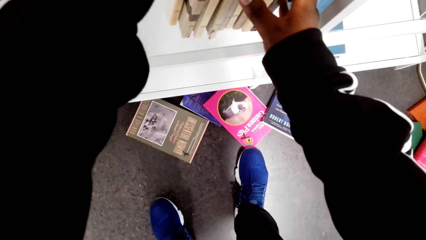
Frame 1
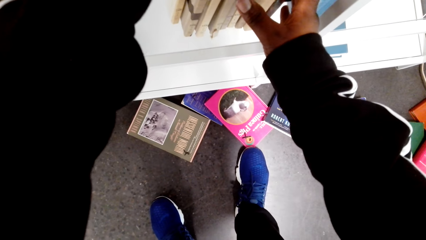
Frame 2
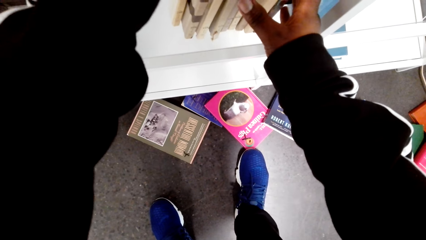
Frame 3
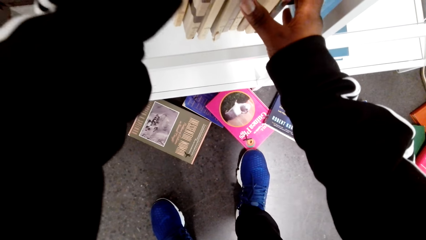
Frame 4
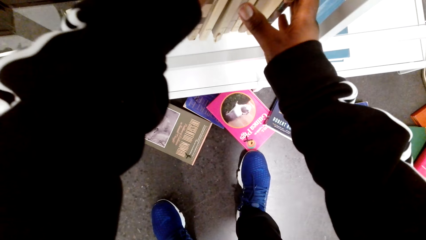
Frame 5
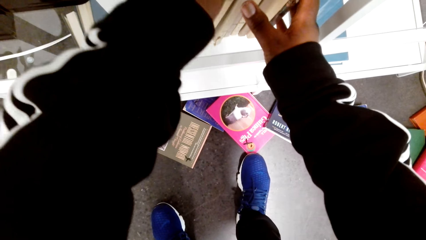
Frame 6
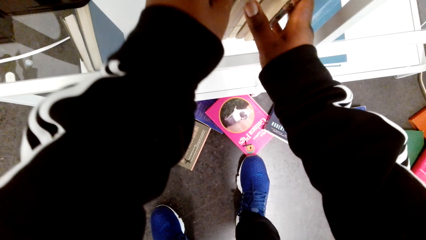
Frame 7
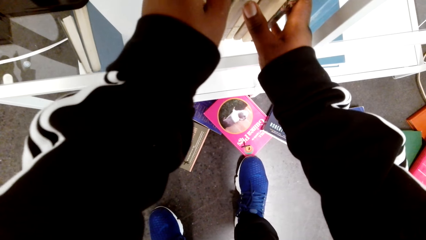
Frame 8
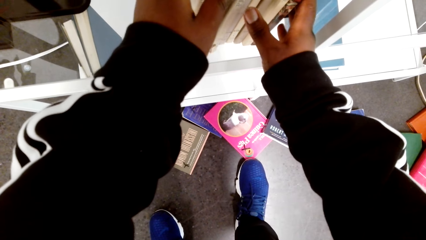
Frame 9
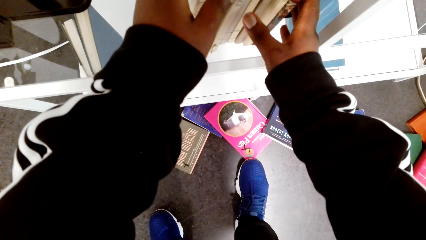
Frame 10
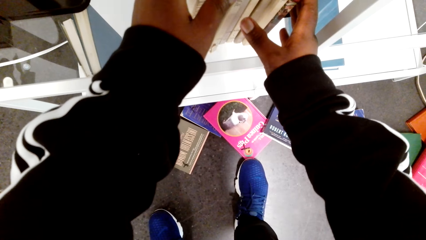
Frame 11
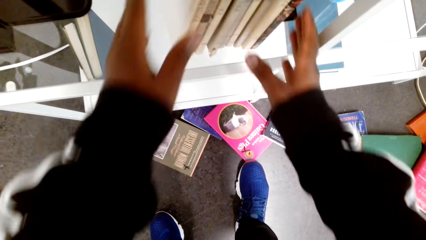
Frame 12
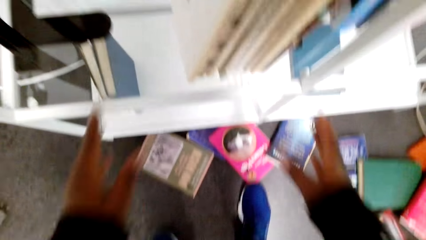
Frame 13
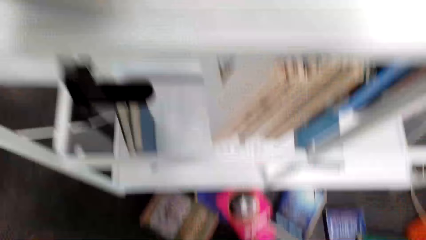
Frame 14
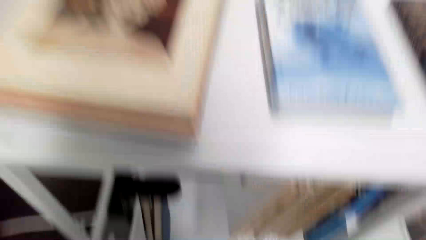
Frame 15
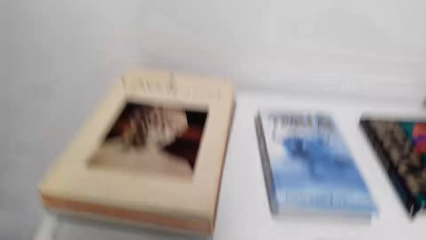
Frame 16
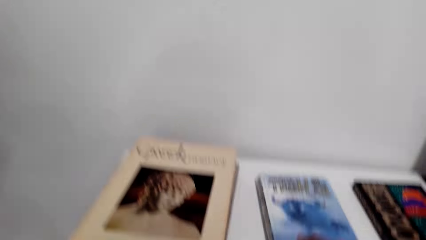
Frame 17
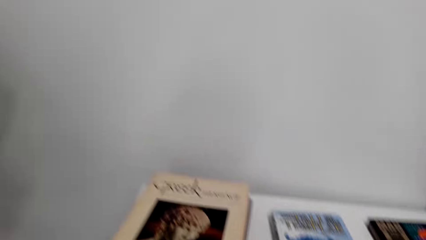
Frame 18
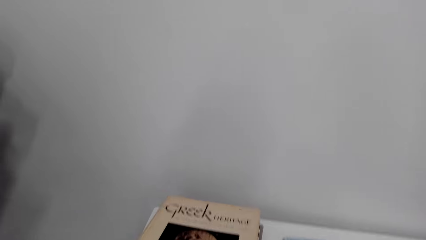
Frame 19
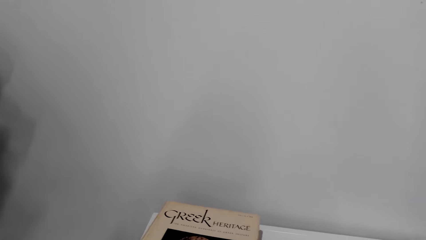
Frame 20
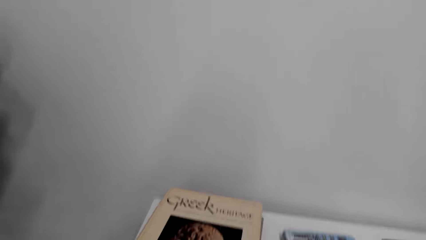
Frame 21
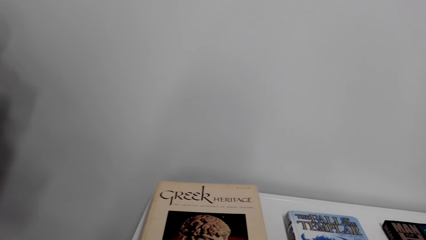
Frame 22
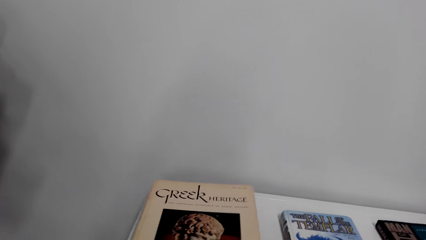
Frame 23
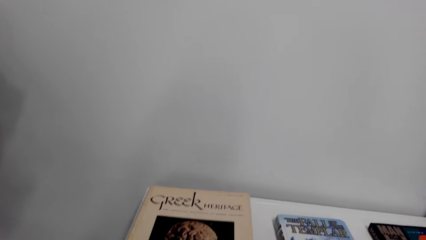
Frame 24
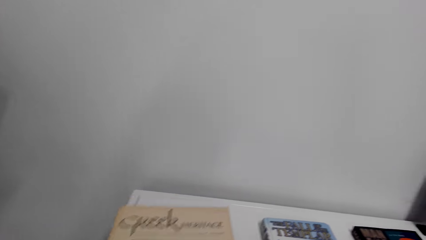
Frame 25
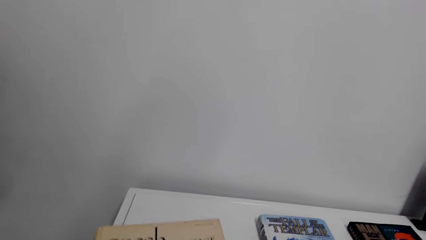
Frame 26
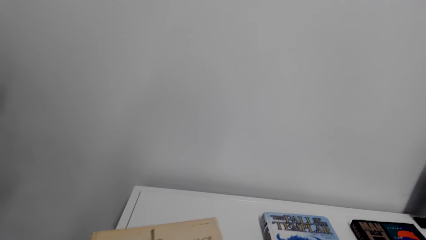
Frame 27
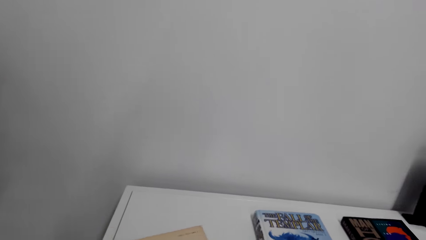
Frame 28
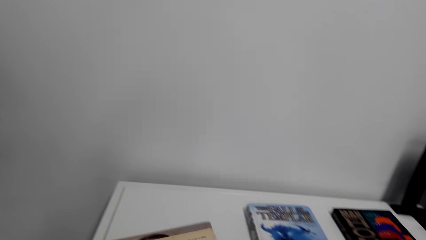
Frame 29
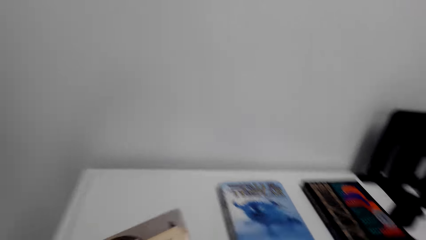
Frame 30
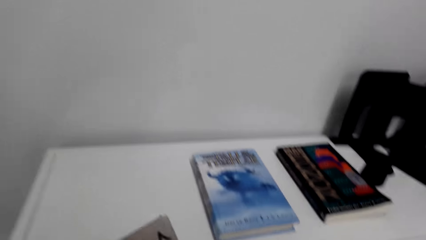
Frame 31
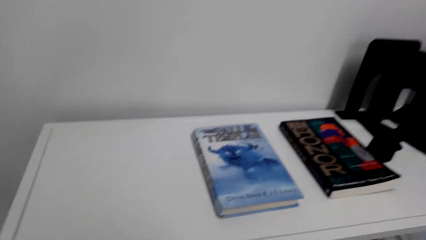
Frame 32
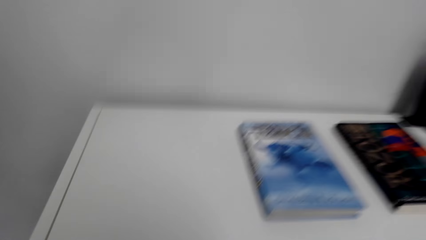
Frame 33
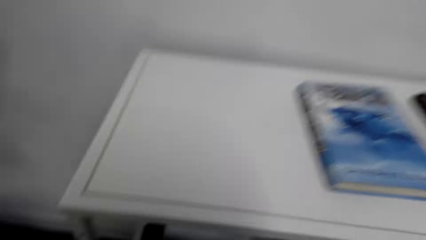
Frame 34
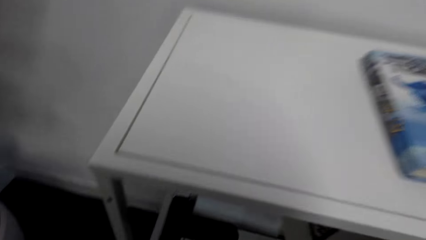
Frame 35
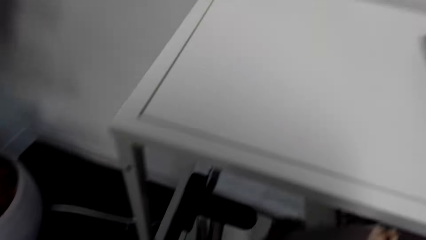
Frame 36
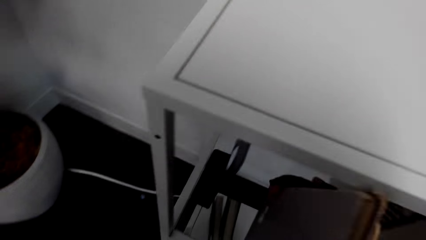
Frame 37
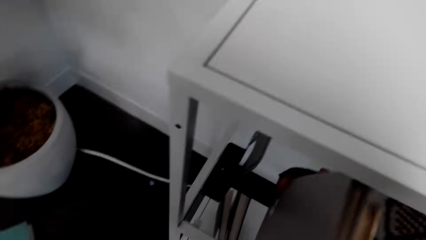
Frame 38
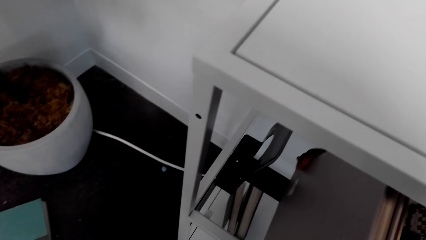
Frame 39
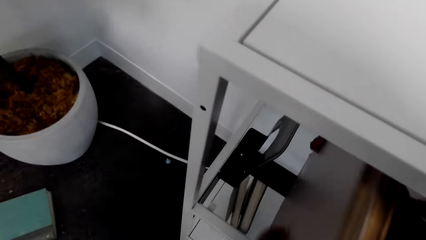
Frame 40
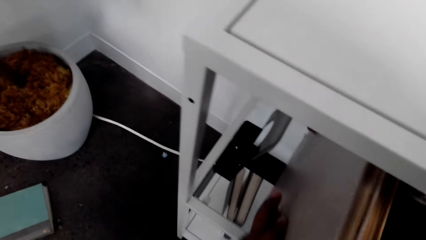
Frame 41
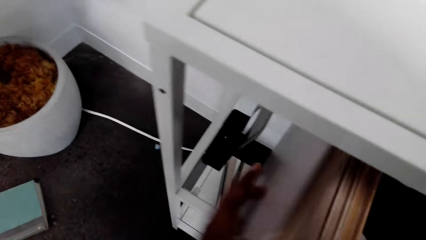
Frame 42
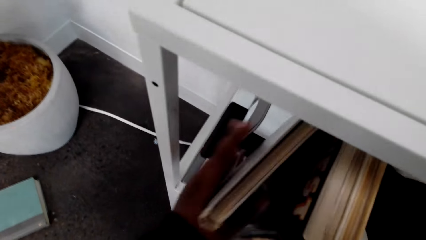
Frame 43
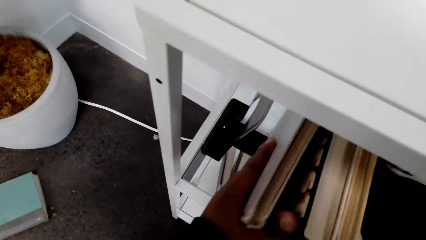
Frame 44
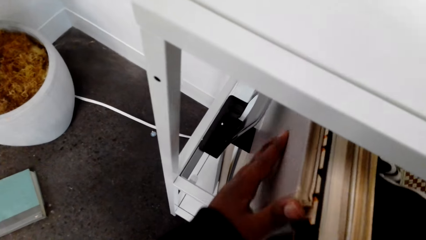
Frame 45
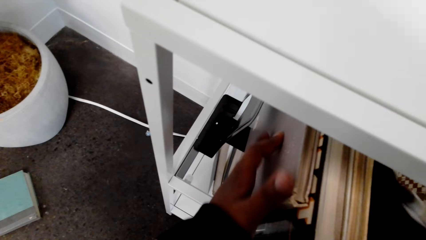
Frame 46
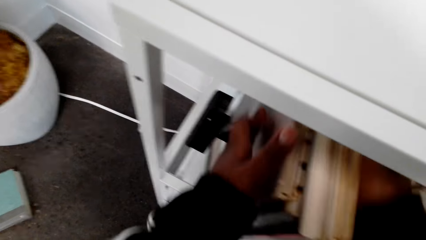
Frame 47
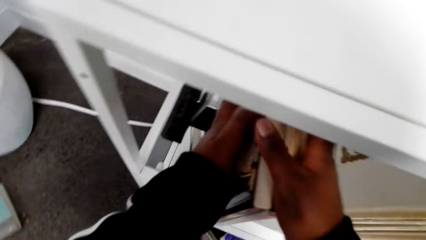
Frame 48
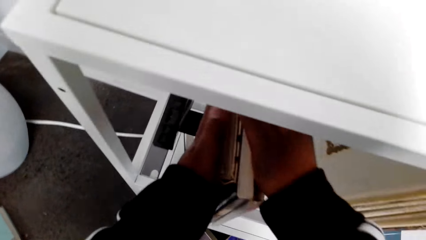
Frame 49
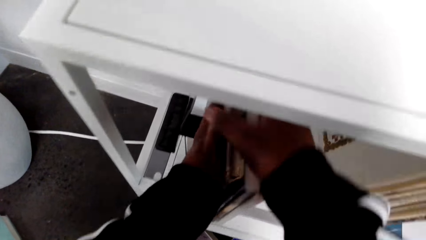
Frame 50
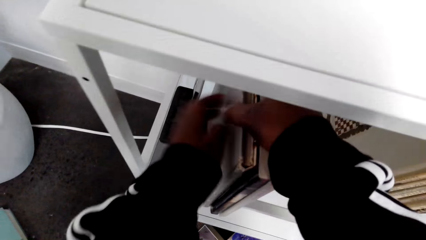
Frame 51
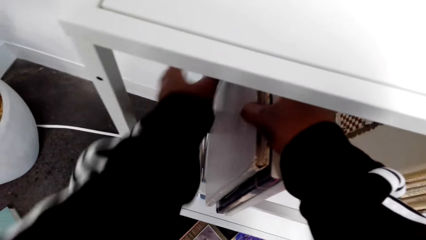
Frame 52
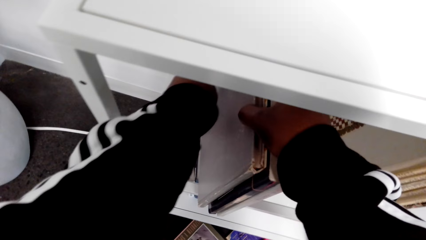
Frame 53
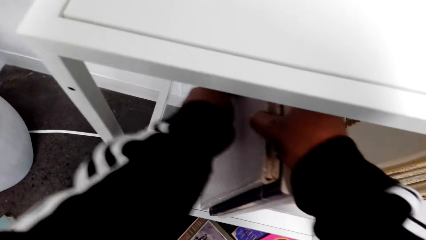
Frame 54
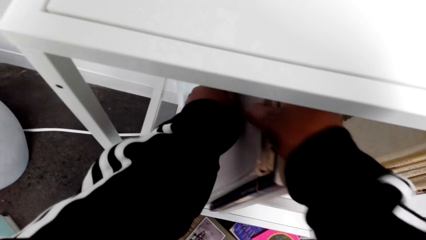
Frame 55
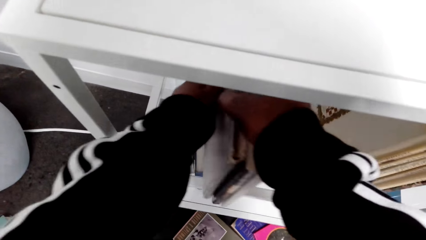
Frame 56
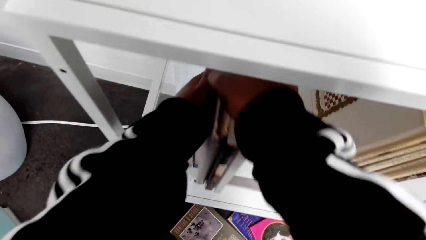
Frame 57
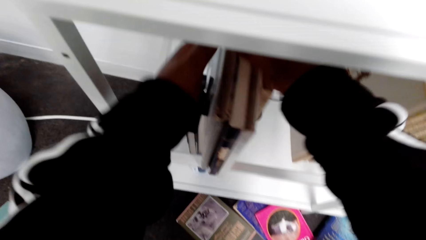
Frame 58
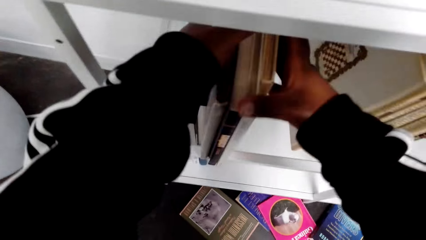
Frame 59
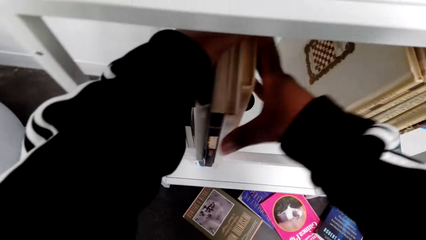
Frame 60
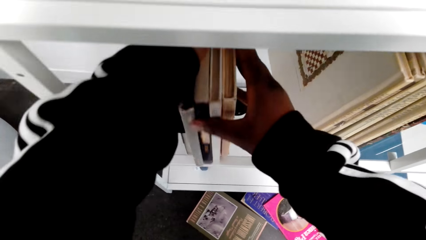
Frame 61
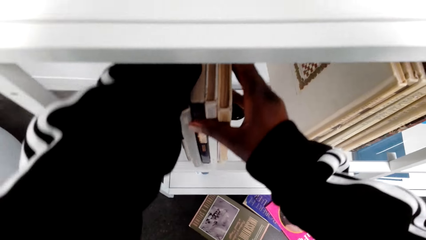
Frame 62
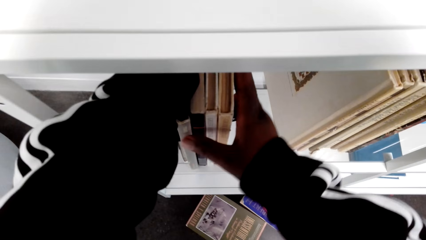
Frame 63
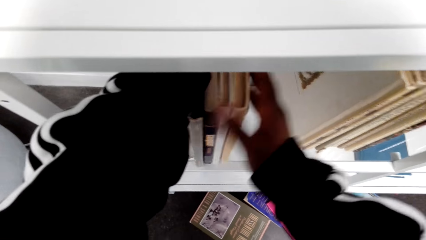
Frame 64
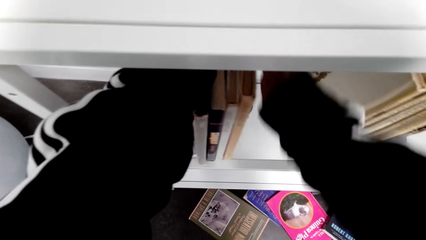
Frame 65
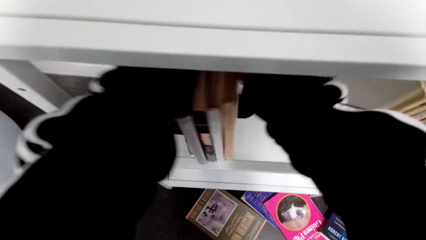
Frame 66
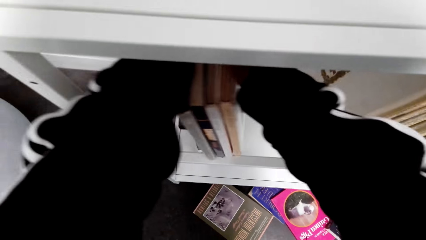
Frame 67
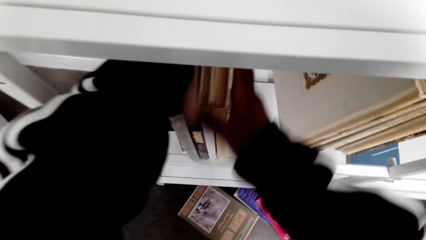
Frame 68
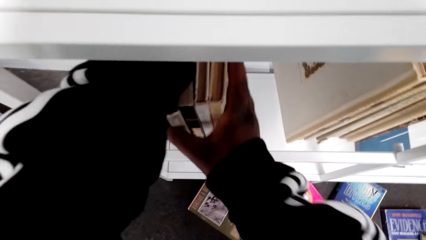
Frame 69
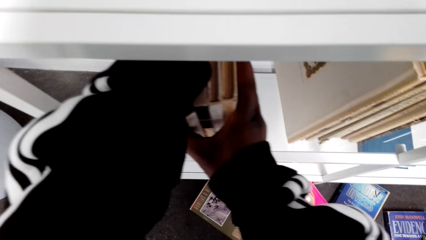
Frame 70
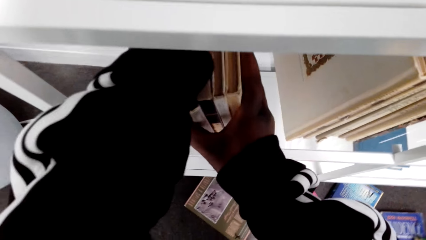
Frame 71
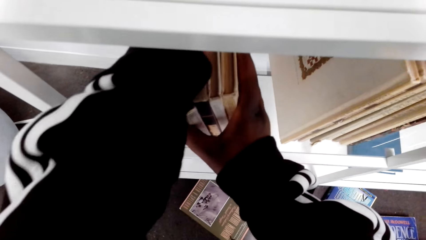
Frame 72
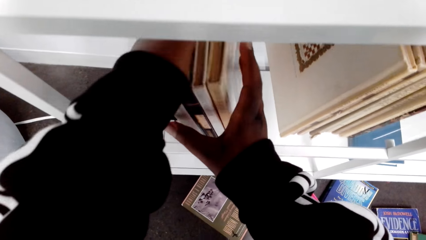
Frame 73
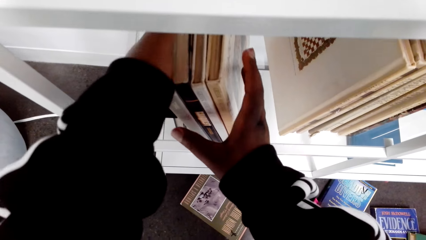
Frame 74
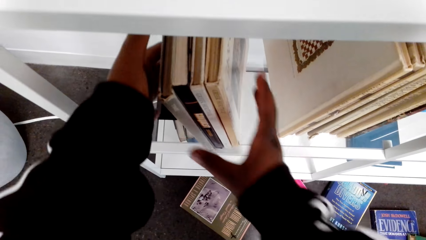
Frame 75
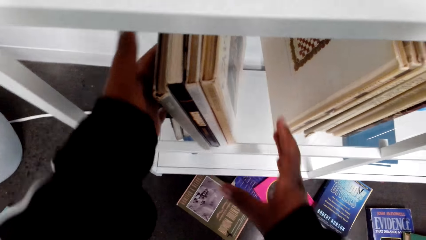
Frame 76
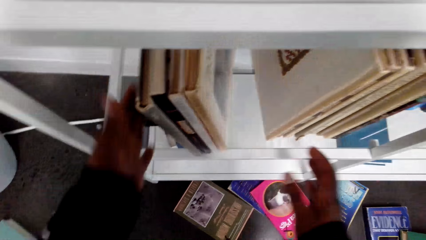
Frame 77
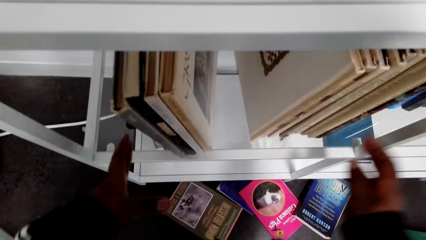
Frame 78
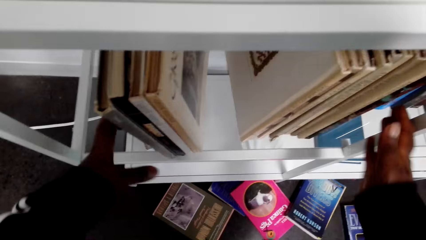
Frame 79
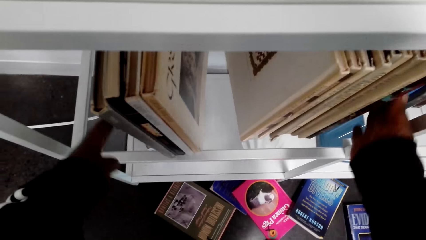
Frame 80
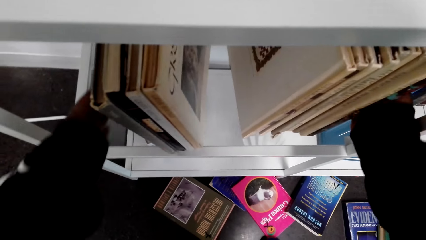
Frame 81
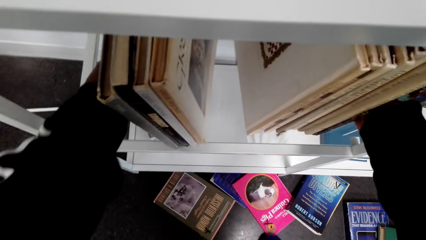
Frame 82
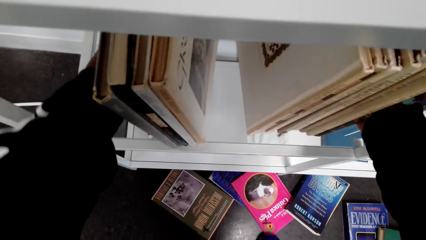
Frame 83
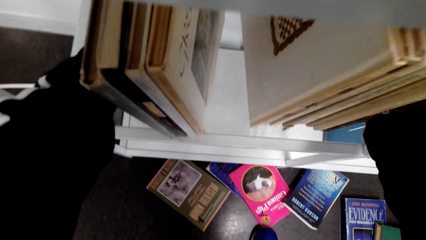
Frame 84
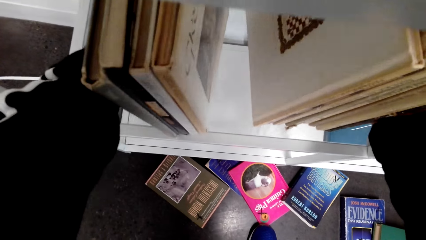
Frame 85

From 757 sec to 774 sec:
The camera wearer stands up. They pick books on the bookcase. They put the books in the bookcase. They adjust the books on a book holder.
